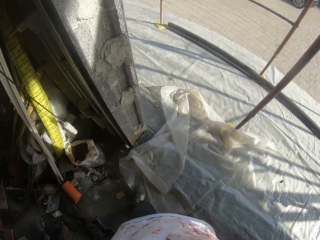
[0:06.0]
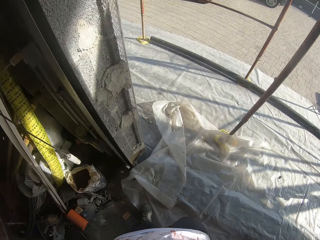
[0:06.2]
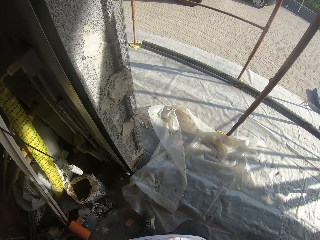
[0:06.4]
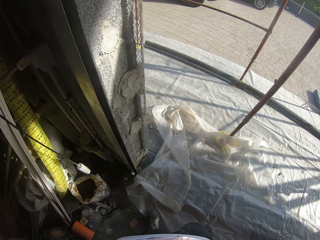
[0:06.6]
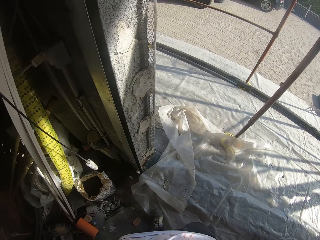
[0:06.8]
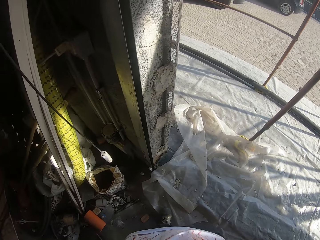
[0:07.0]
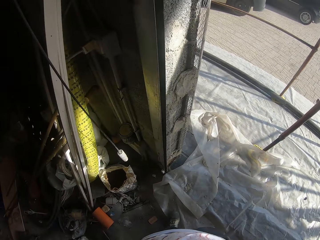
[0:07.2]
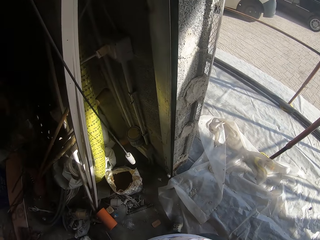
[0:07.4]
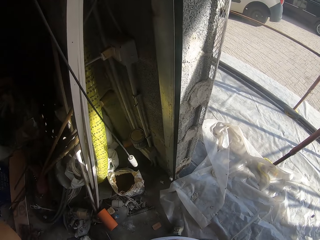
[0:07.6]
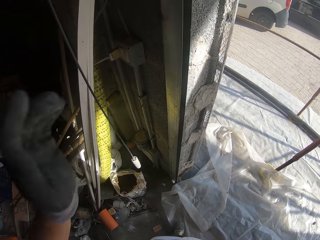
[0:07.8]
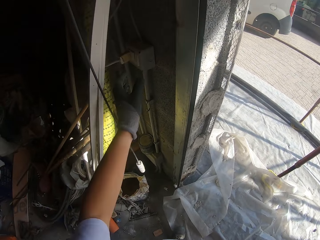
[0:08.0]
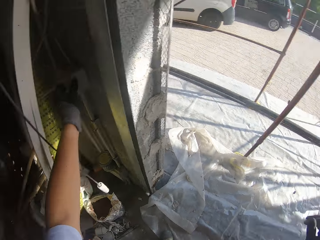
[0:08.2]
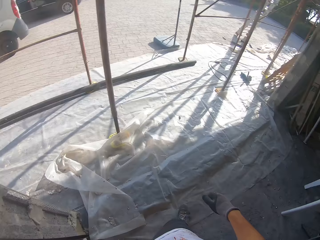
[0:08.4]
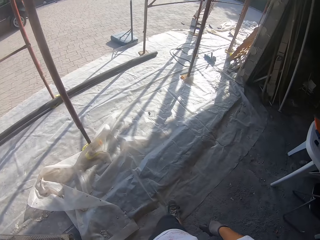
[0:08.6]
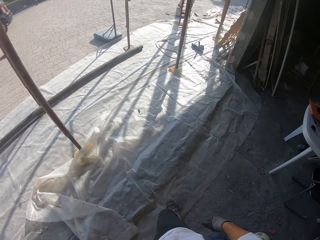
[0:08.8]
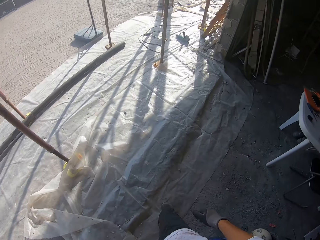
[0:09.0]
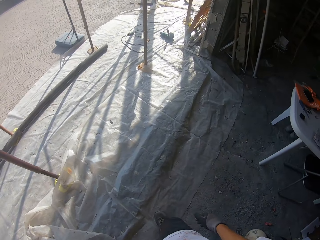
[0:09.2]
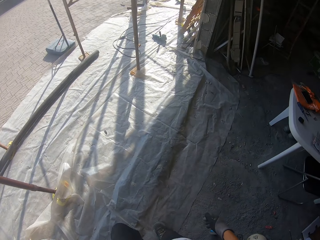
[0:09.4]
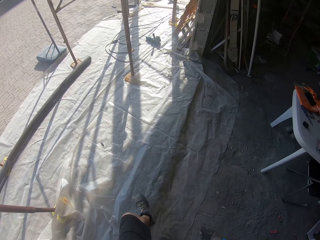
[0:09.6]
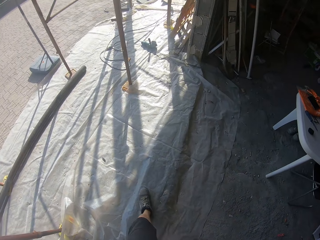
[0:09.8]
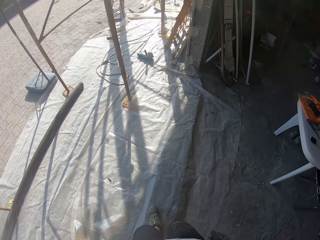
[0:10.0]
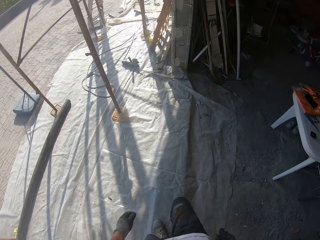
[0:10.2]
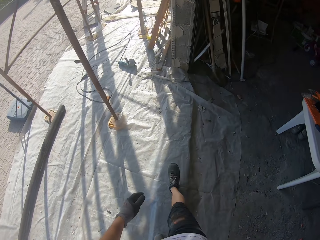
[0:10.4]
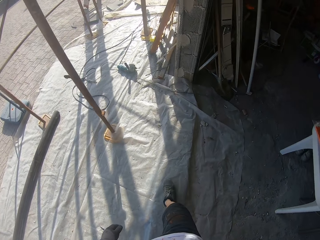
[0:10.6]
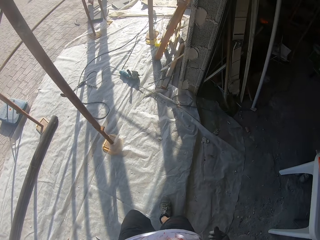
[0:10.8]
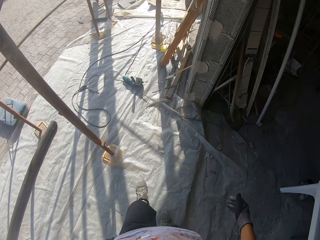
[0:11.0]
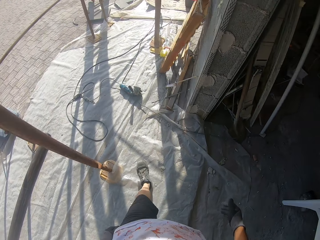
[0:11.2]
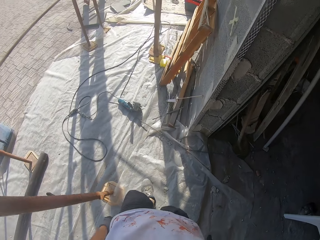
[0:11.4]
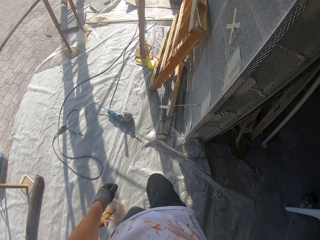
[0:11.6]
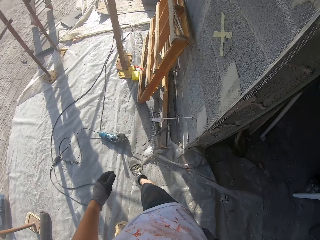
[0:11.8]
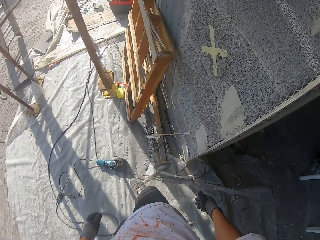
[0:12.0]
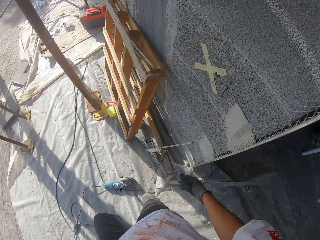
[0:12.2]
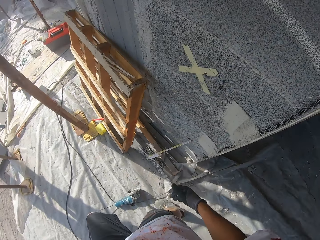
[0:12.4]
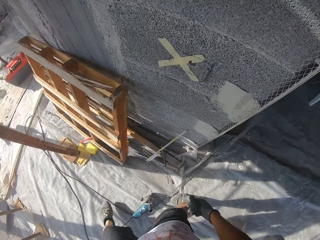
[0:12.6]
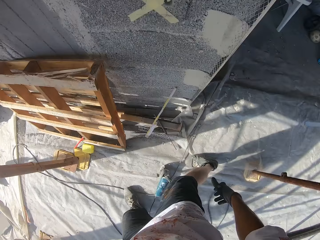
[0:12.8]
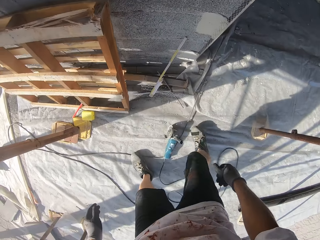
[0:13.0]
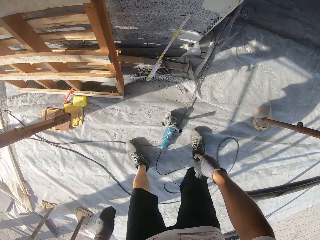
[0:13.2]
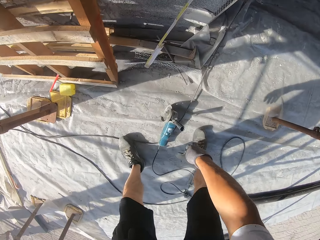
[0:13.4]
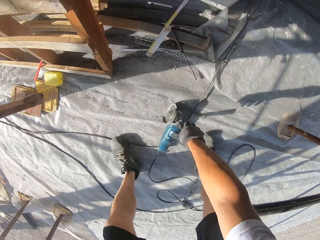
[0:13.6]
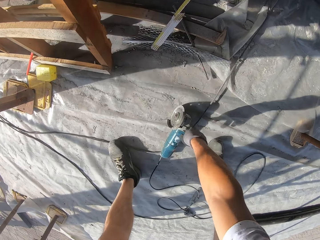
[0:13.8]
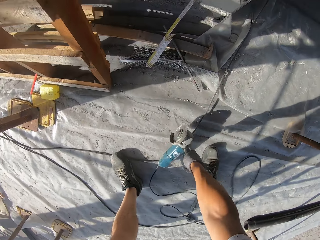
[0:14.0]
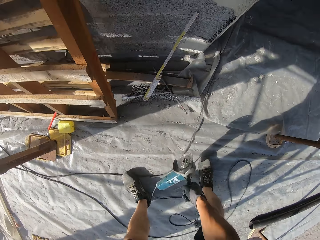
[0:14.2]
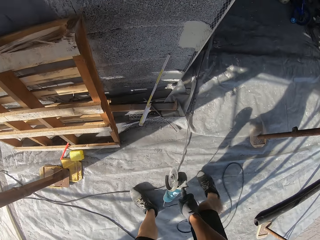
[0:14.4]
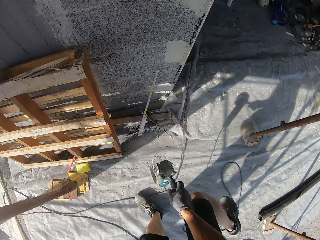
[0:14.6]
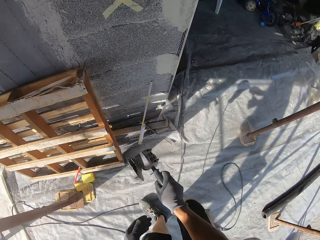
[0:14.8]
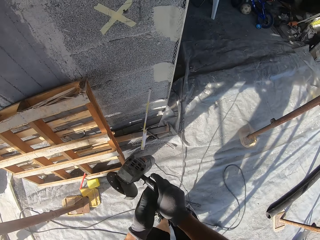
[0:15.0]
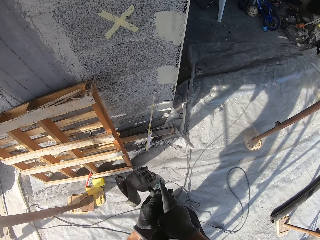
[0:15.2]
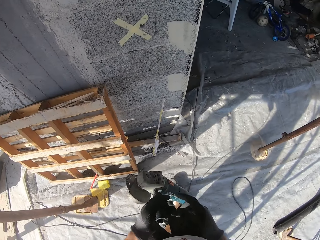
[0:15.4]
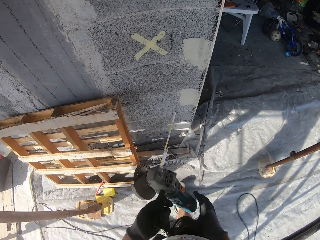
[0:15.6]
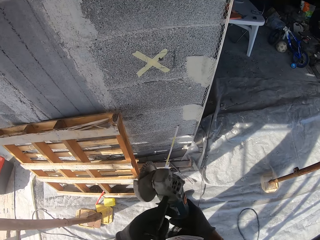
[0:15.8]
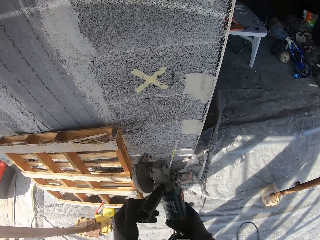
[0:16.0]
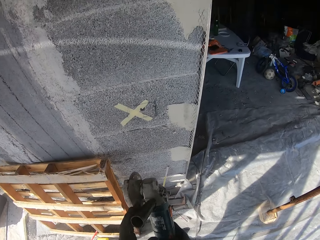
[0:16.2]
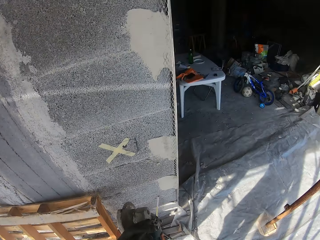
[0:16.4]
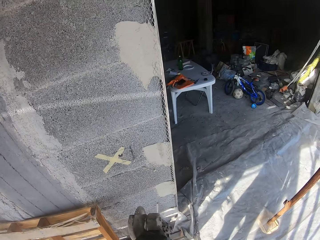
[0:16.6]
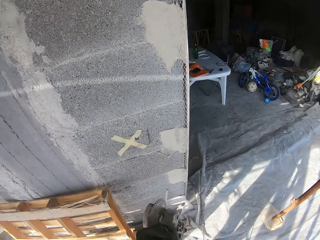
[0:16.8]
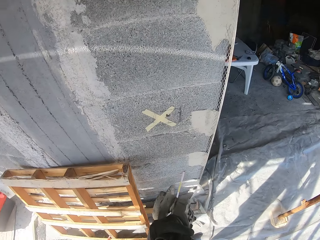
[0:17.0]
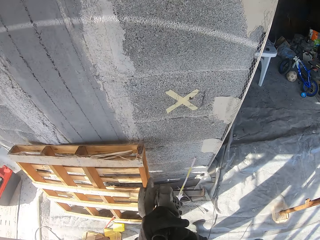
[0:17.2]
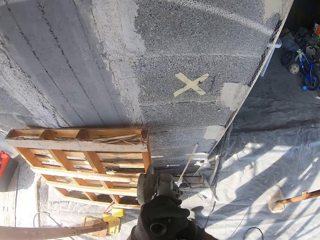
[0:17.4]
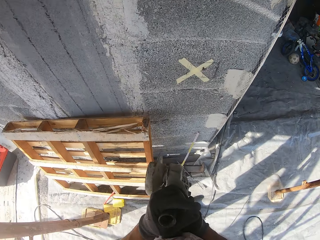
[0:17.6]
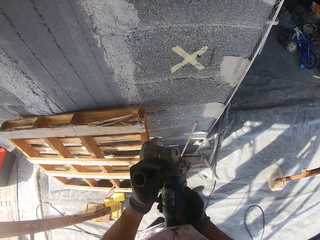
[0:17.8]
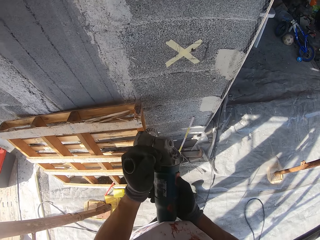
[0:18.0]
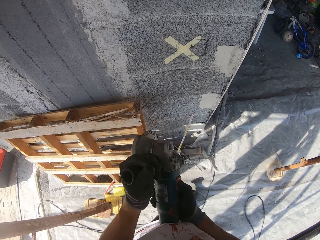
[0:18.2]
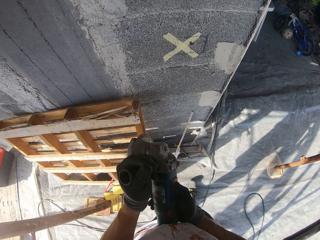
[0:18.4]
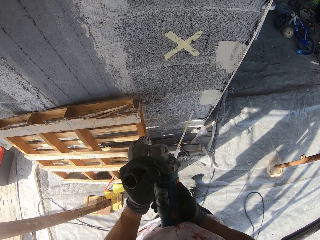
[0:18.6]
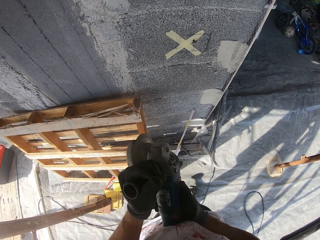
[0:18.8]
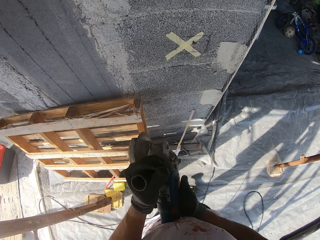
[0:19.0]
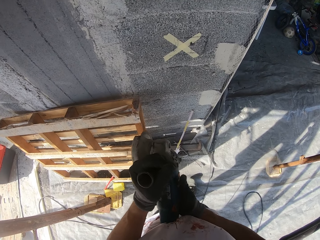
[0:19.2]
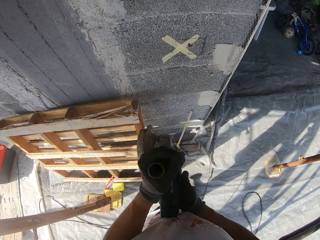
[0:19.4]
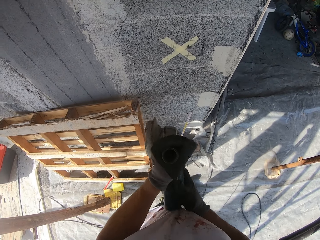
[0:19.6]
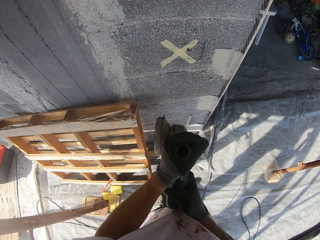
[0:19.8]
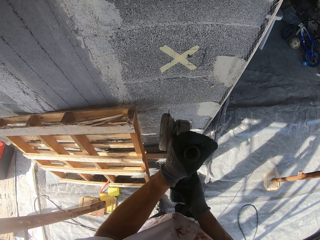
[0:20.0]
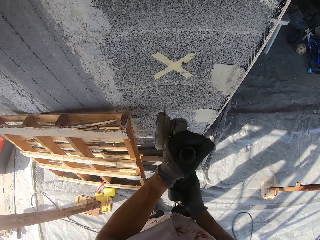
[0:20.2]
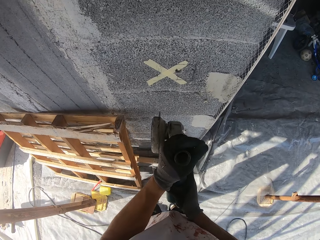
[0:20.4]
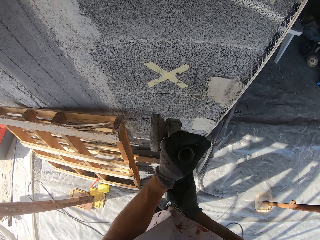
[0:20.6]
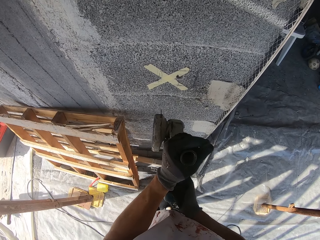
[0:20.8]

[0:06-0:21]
The camera wearer turns the switch on. They look around. They press a button. They walk around. They bend downwards. They pick up an angle grinder or drilling machine from the ground. They lift the angle grinder. They walk around. They hold the angle grinder with both hands. They walk around. They adjust the angle grinder's handle. They start the drilling machine.

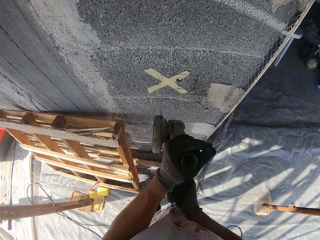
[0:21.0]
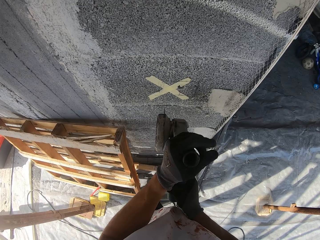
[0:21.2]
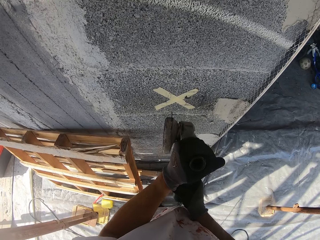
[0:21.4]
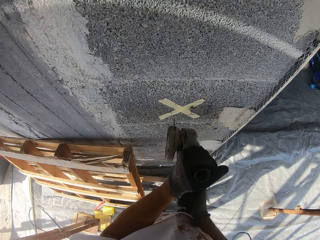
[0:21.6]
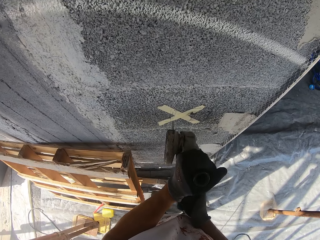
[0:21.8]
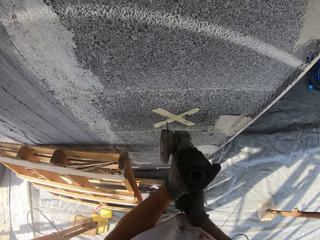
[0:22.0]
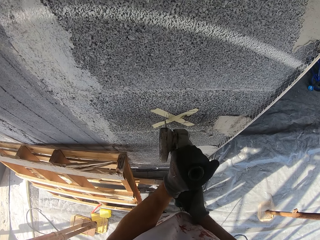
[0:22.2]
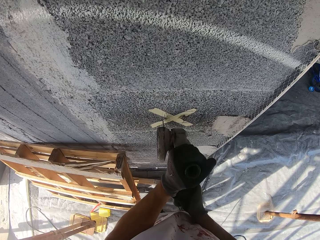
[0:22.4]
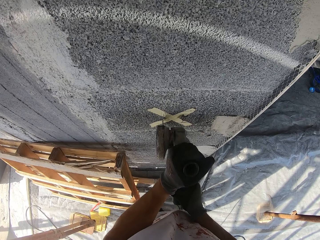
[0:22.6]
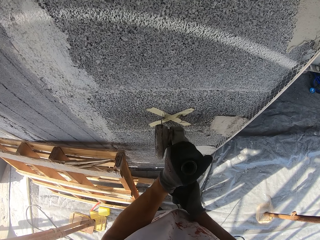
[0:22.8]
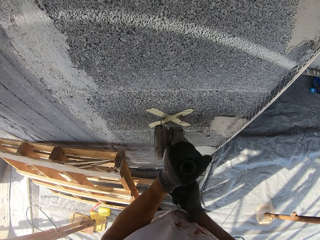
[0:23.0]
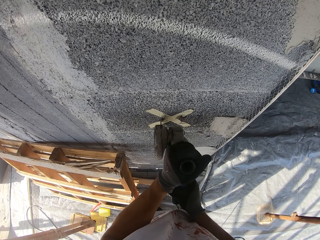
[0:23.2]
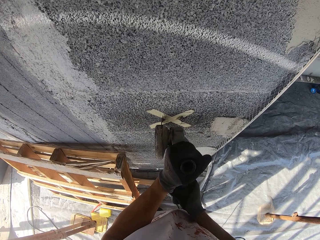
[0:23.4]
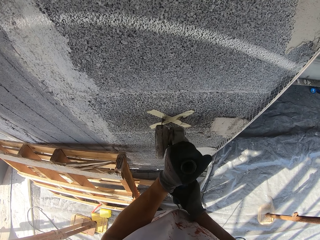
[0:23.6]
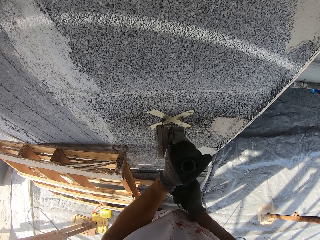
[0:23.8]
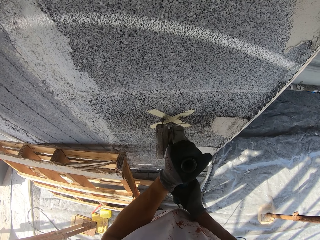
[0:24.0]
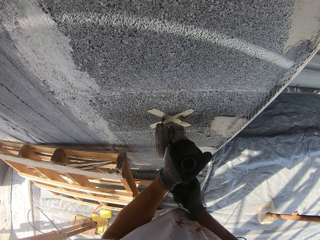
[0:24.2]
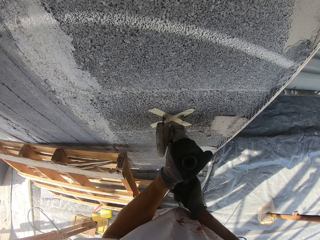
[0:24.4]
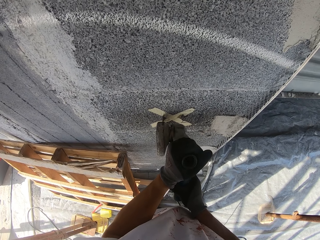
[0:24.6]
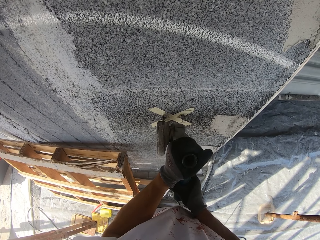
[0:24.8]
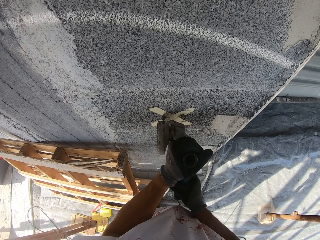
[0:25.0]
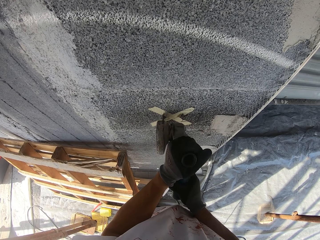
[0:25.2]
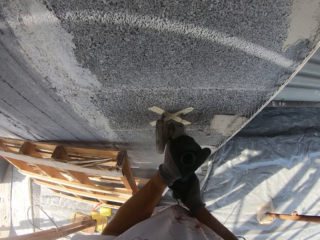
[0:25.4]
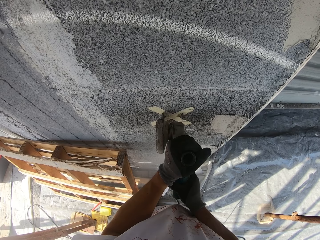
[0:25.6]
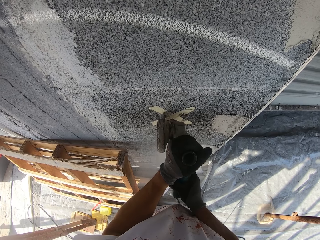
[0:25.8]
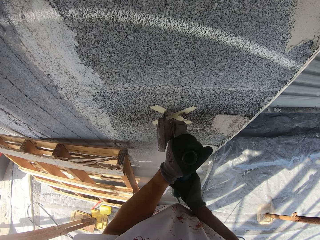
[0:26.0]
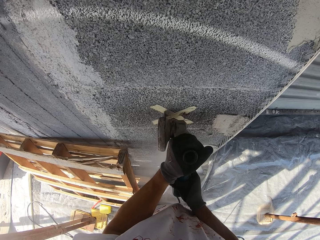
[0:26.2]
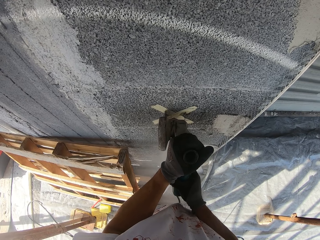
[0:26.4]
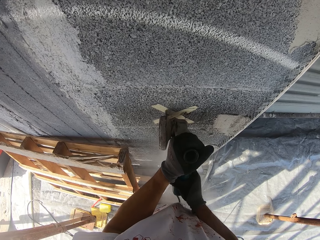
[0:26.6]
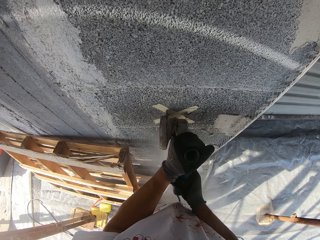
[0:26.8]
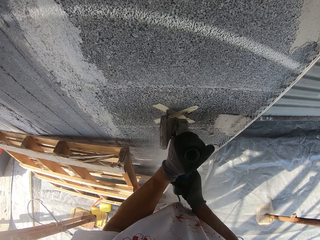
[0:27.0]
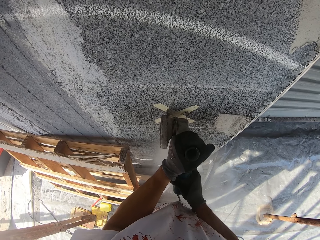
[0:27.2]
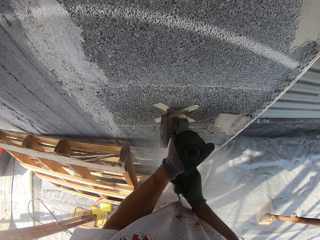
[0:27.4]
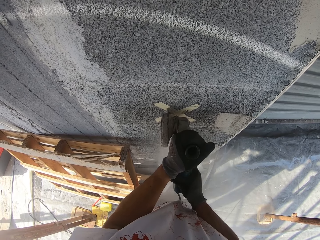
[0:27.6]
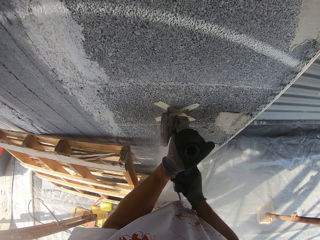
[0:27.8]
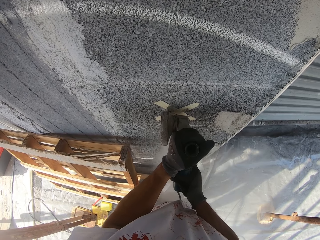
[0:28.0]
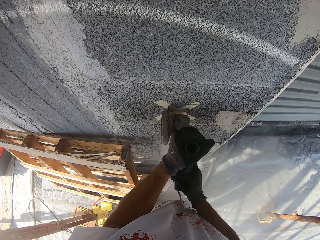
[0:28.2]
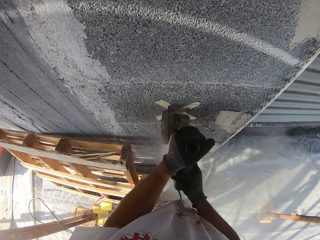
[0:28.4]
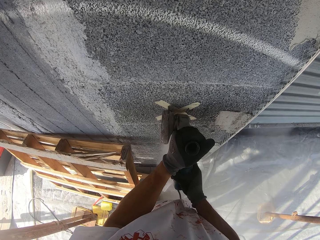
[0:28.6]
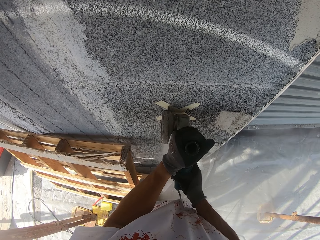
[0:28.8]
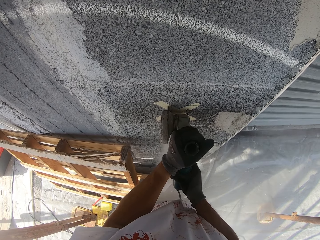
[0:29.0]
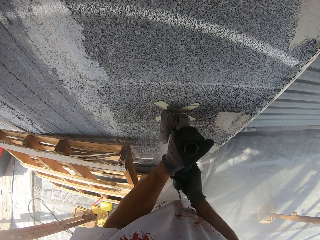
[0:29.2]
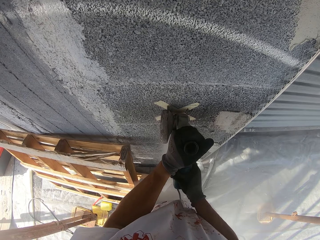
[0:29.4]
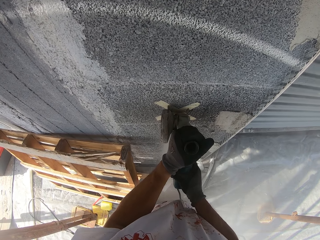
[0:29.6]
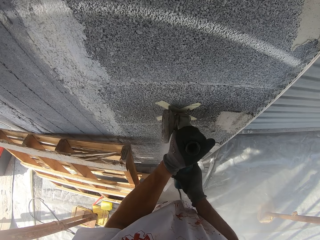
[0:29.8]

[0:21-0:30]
The camera wearer moves towards the wall. They move the angle grinder towards the wall. They drill the wall with the angle grinder.
